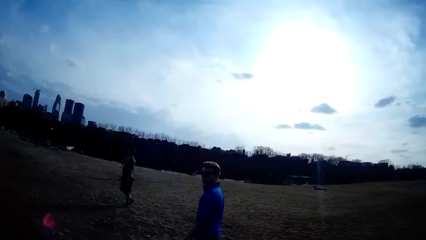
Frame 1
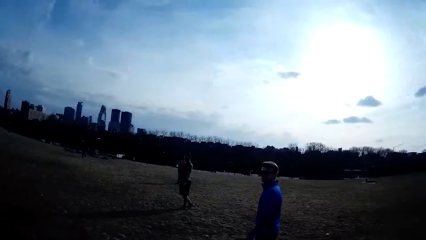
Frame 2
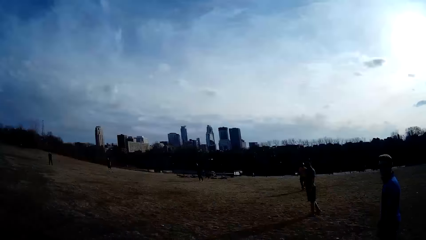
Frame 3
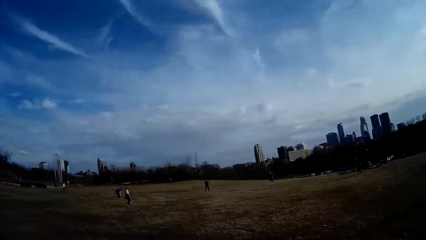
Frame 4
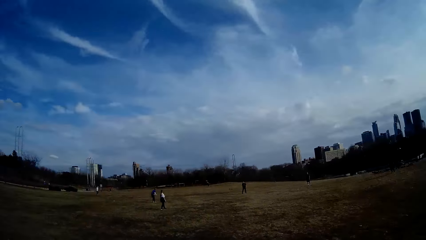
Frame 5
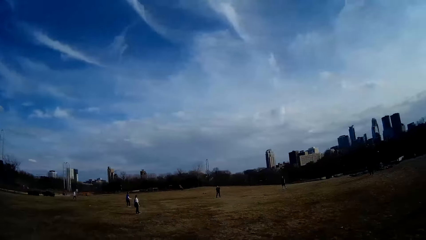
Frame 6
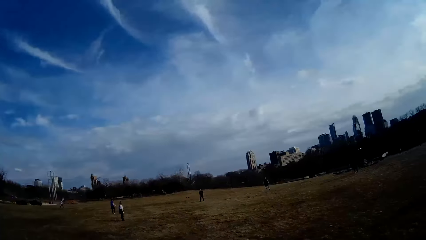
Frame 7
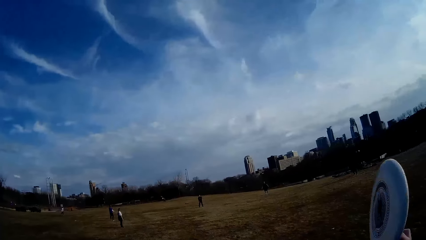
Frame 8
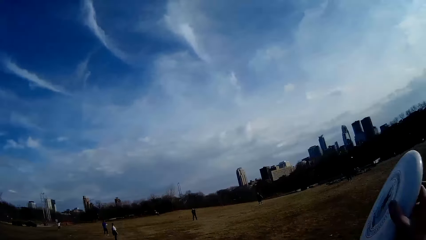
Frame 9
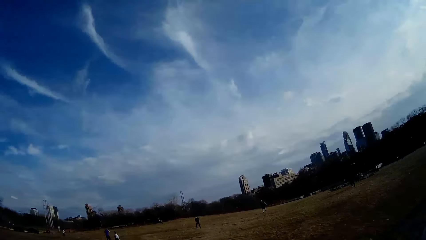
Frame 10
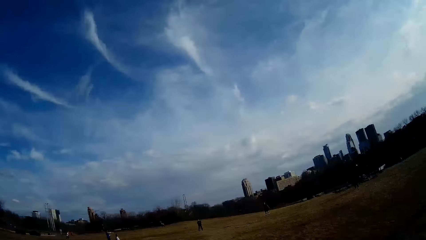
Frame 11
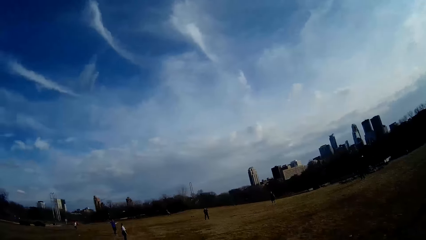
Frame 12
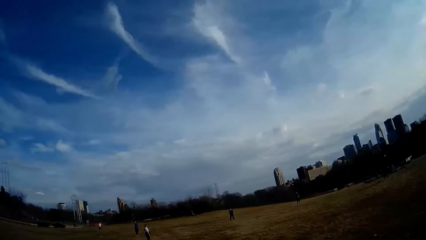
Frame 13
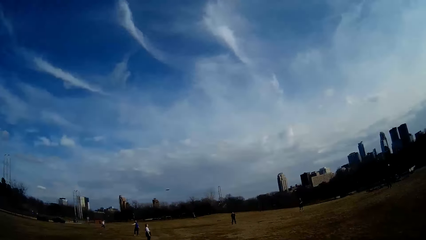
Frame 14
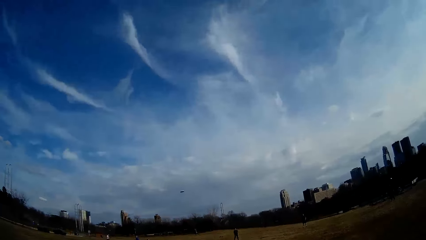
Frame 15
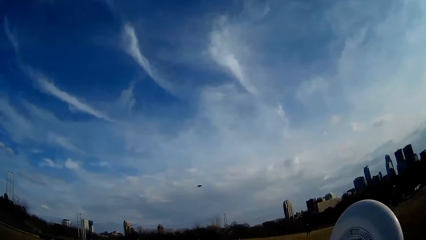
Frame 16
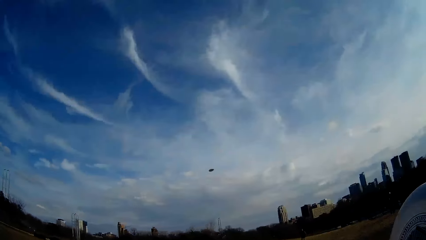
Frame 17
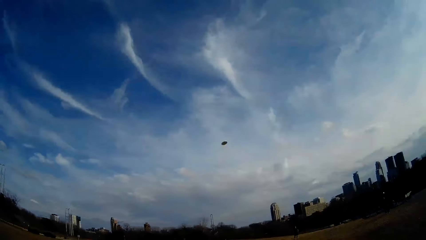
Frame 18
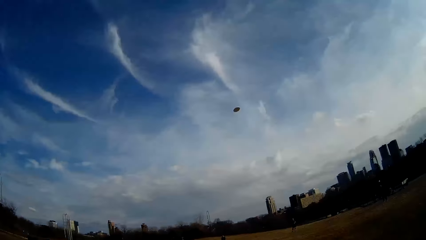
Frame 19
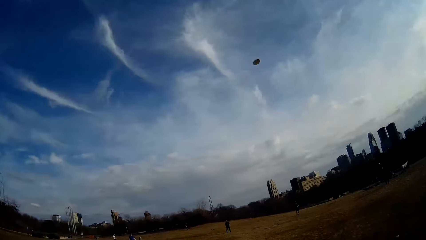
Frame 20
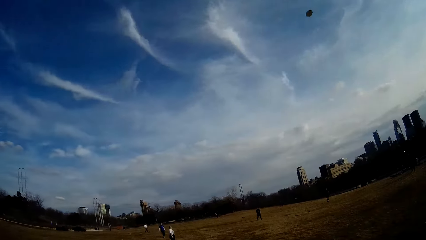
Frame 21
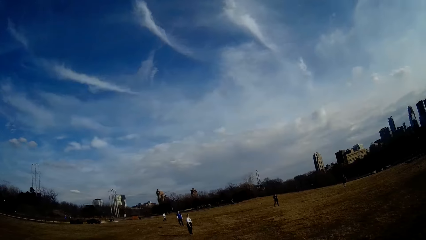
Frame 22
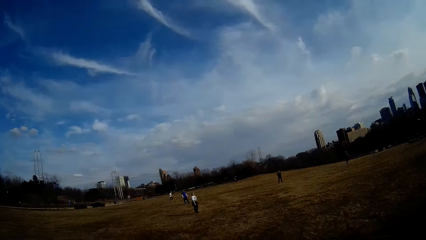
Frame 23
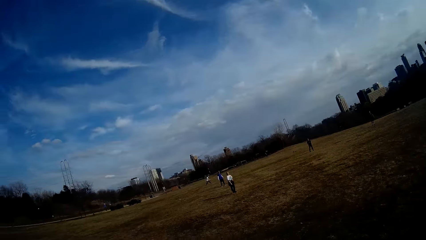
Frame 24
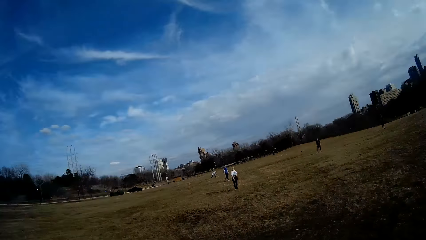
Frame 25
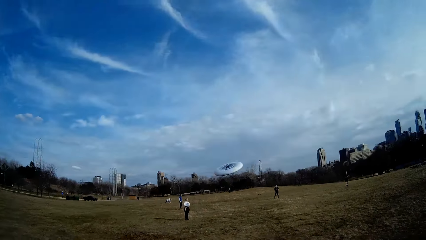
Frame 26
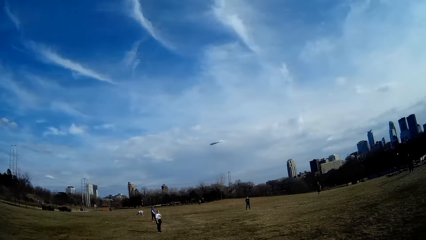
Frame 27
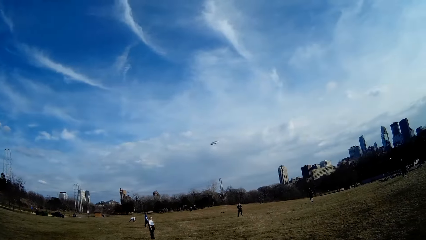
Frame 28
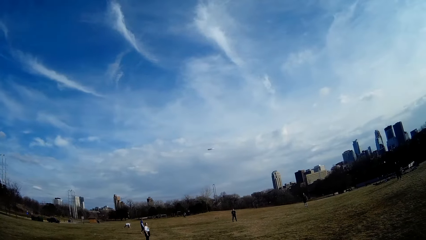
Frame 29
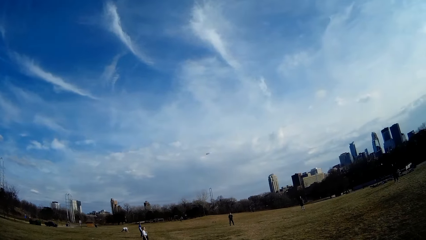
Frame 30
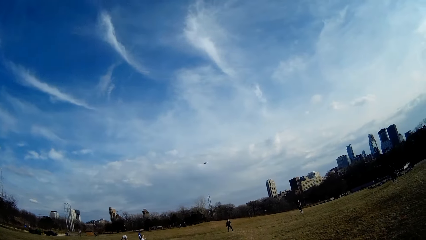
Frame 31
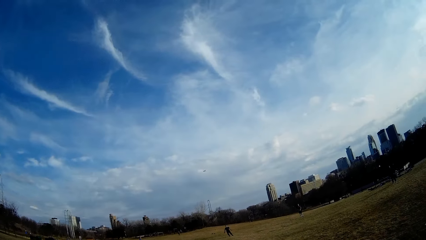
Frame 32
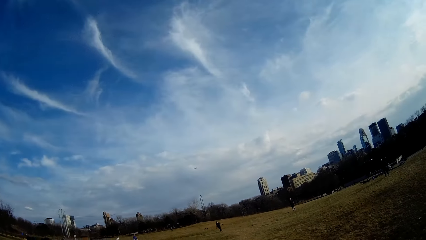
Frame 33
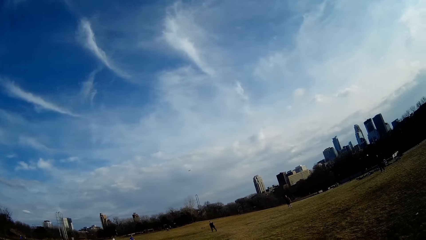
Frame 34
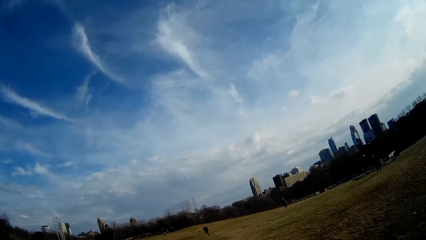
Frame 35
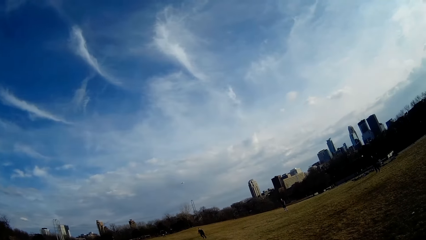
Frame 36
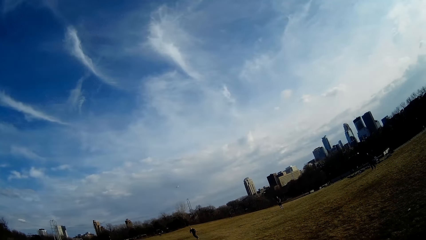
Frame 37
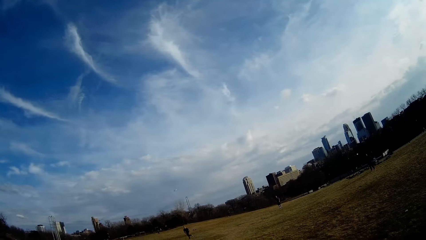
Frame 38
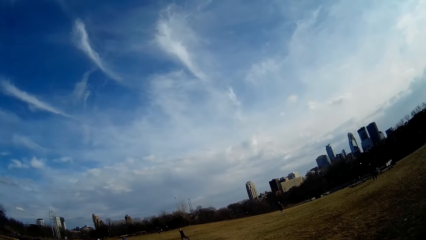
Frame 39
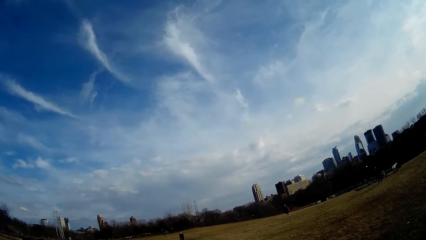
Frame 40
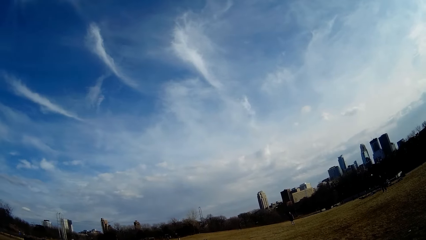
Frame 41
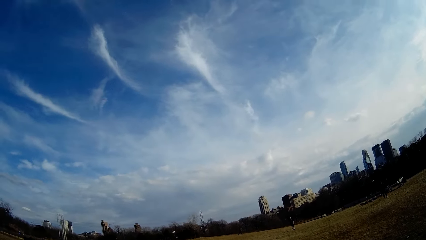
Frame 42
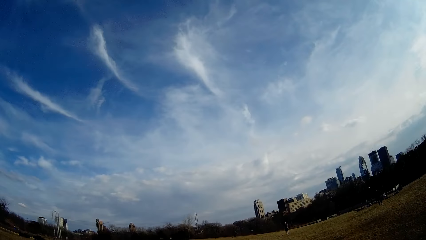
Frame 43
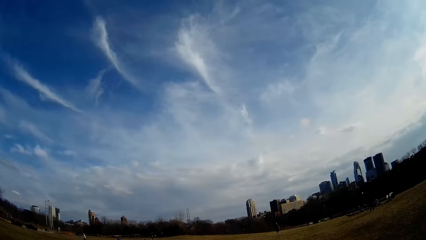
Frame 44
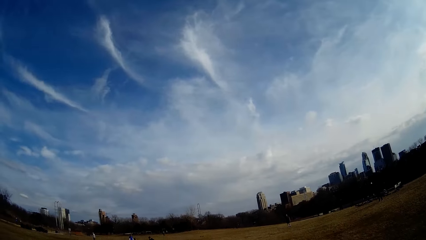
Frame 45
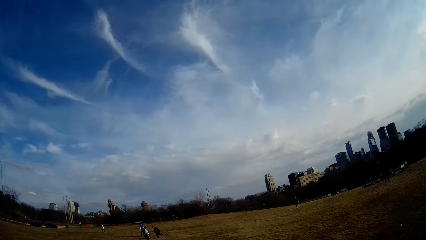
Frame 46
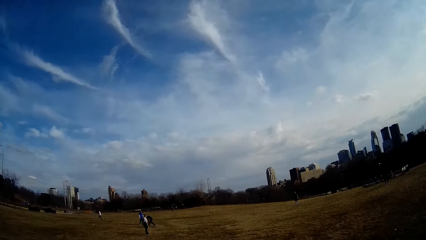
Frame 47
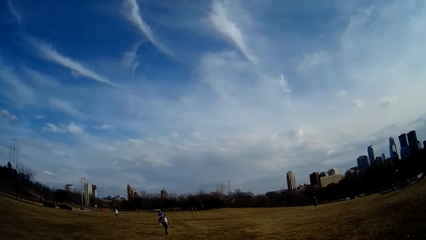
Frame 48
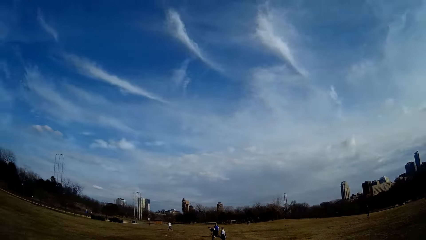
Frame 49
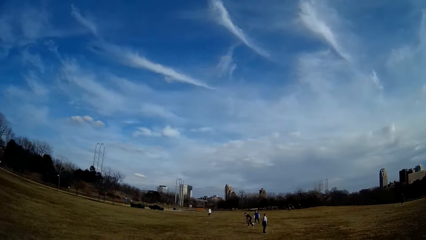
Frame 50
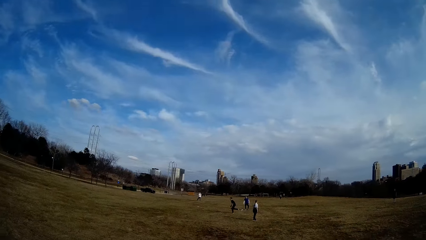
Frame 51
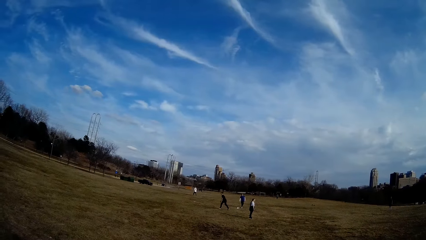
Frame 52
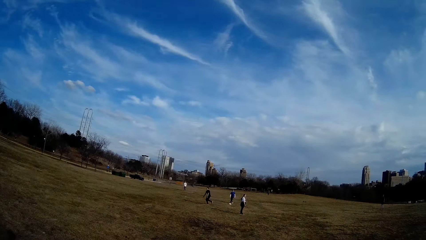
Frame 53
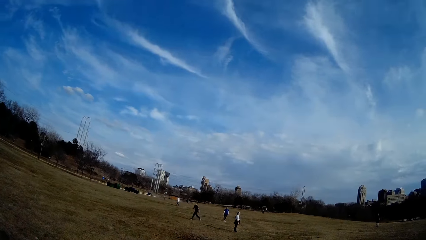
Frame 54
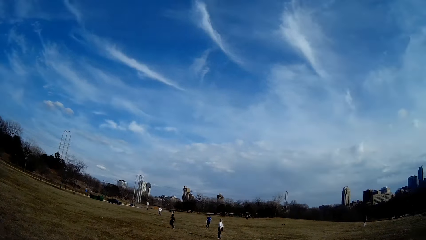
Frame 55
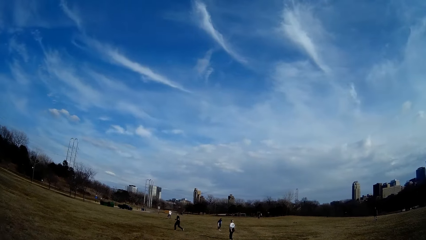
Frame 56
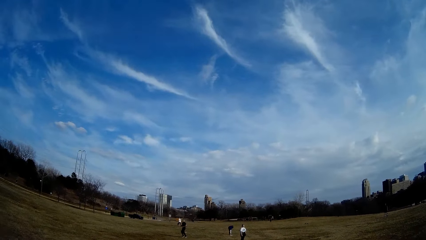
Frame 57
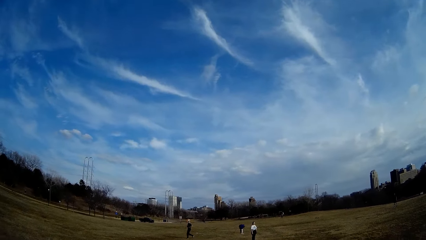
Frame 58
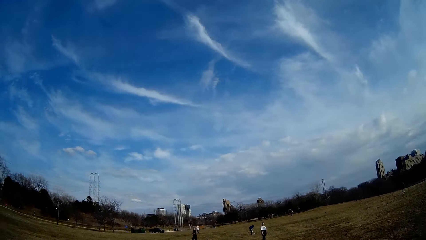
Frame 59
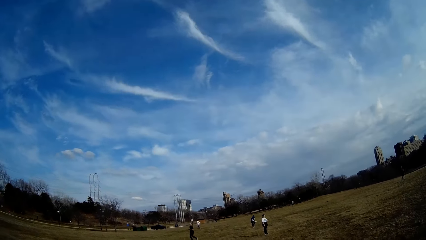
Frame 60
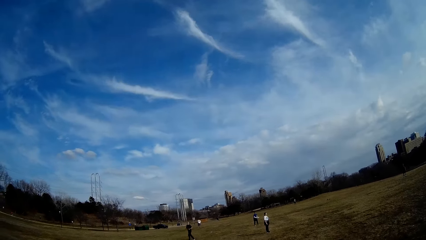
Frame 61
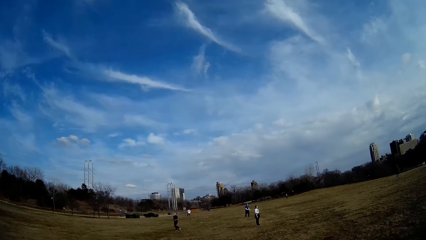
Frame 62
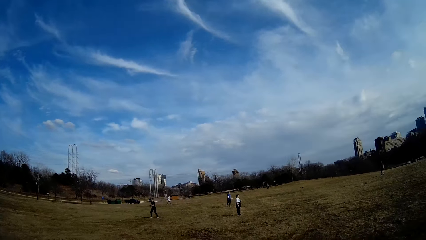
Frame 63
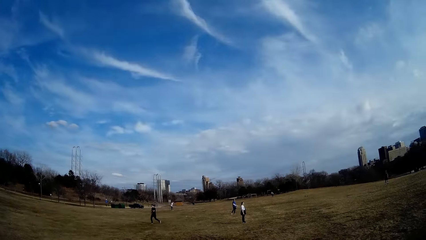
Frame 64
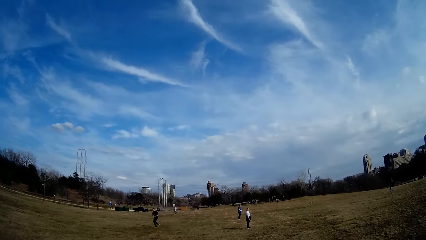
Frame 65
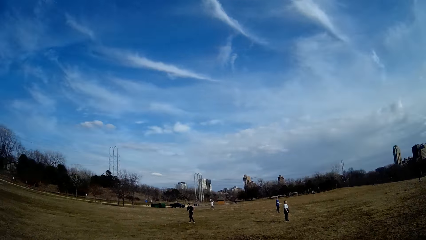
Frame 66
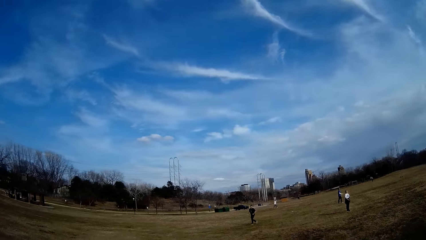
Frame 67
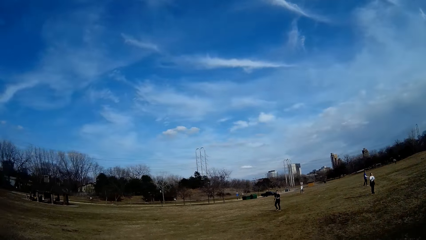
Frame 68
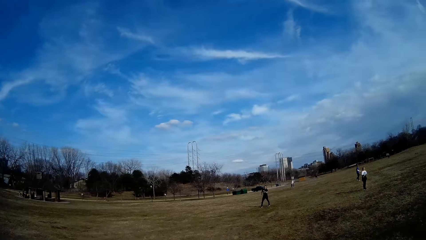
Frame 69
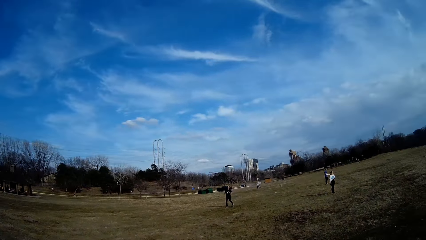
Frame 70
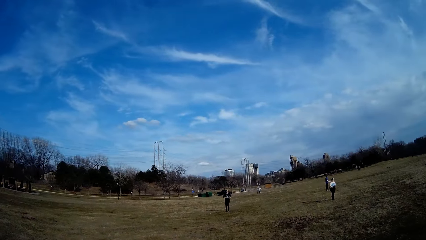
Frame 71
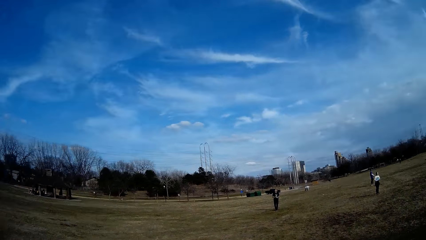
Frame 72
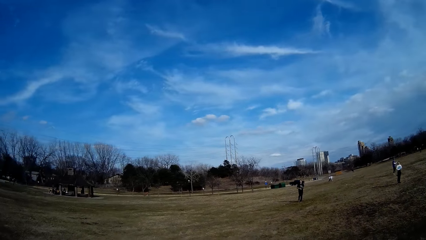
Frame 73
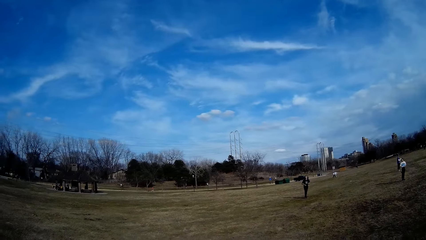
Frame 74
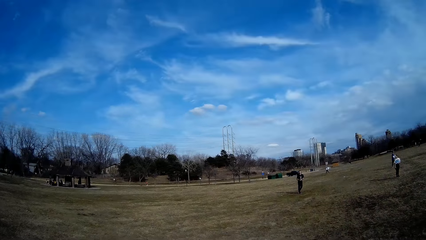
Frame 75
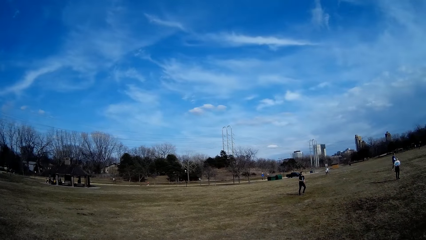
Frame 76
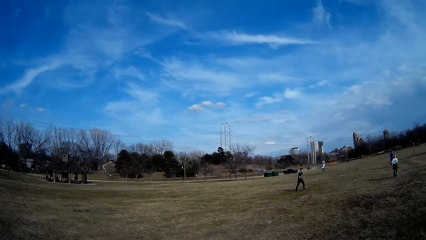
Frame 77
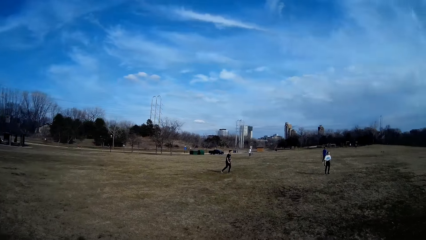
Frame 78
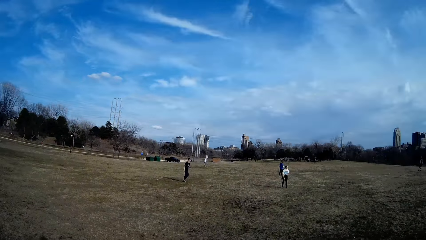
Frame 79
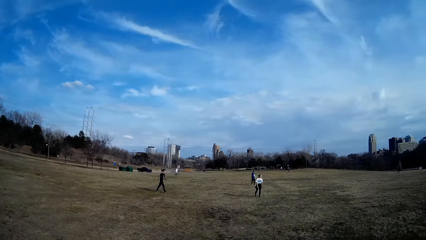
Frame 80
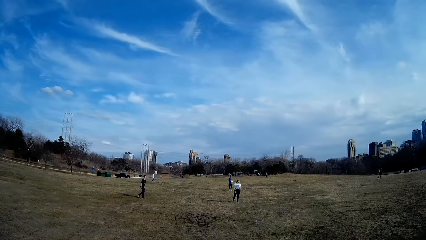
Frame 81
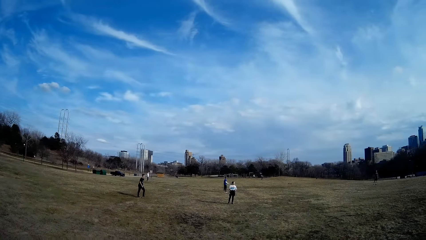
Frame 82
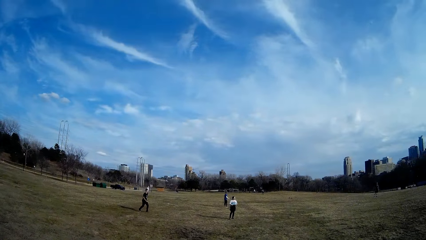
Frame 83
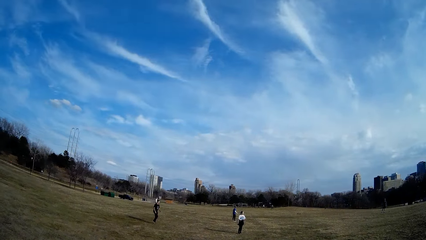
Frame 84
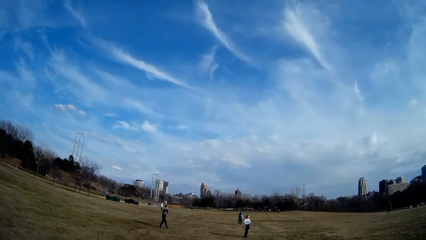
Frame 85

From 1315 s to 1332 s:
A man holds the white slate. The camera wearer holds up the white slate. The man throws the white slate in the air. The camera wearer throws the white slate. Another man makes for the white slate in the air. The first man picks up the white slate from the ground. A third man touches the ground.
